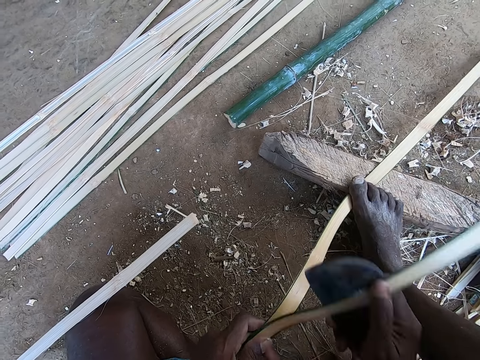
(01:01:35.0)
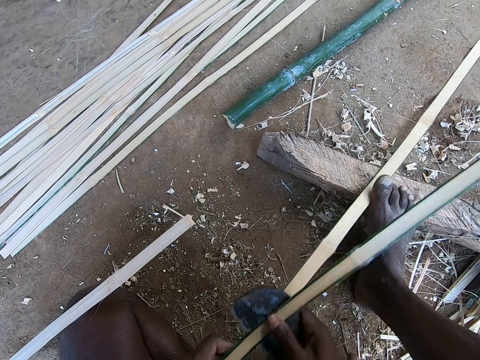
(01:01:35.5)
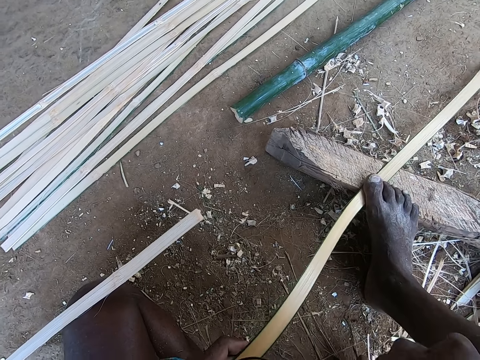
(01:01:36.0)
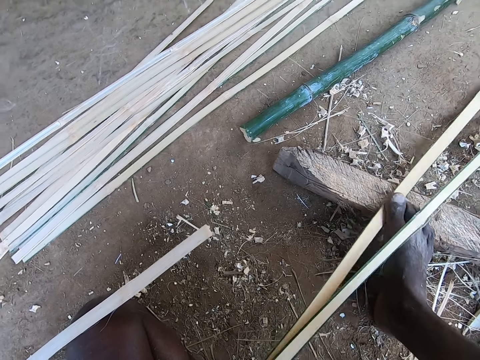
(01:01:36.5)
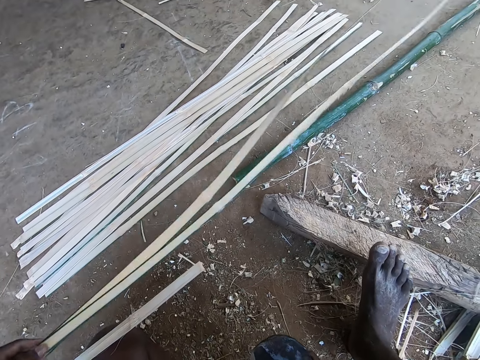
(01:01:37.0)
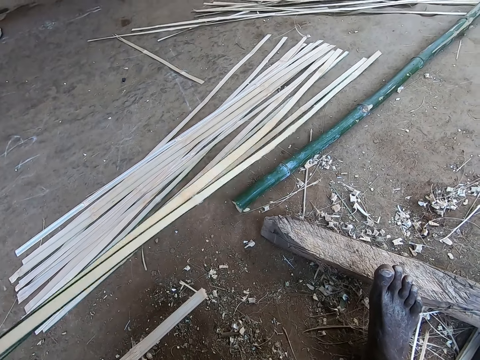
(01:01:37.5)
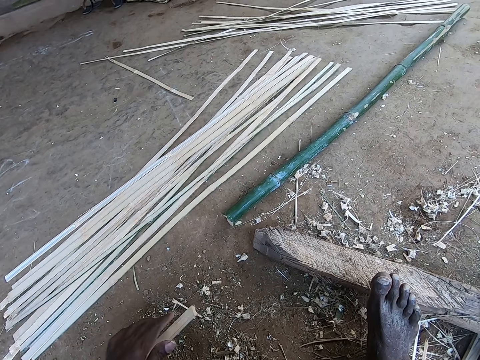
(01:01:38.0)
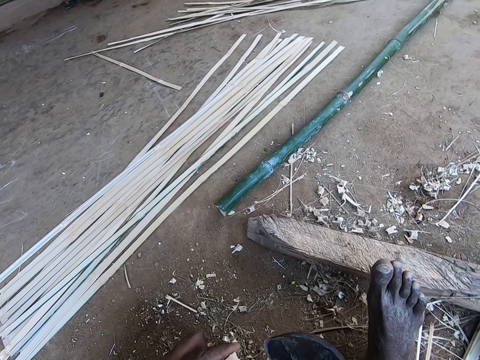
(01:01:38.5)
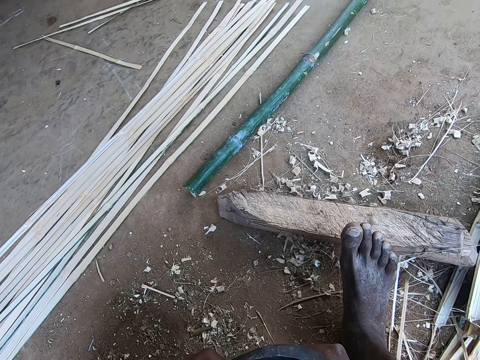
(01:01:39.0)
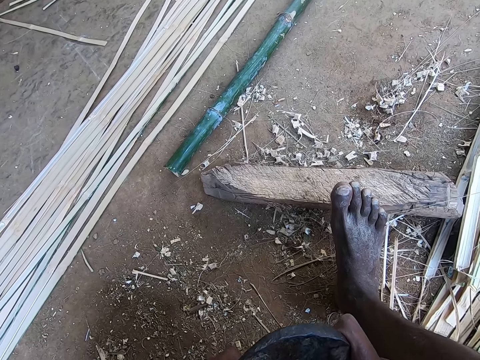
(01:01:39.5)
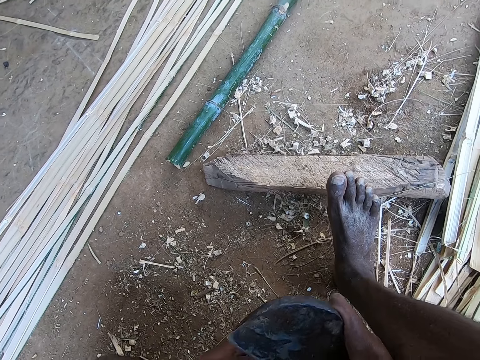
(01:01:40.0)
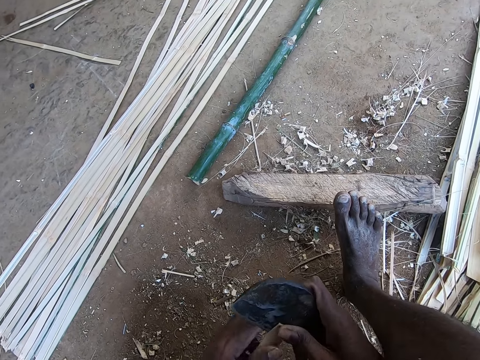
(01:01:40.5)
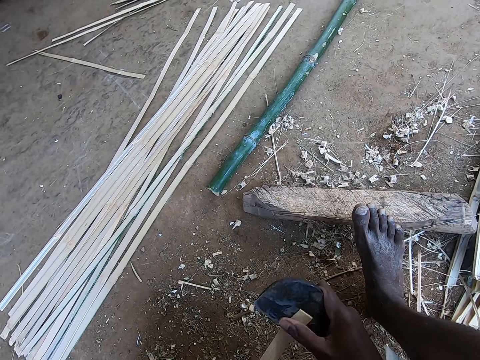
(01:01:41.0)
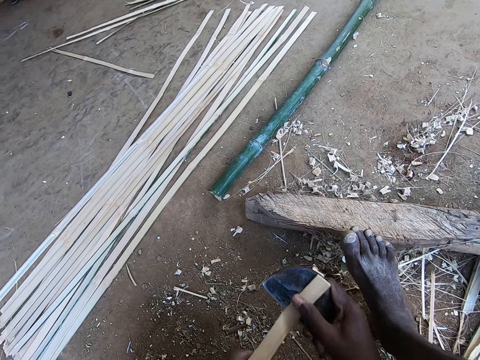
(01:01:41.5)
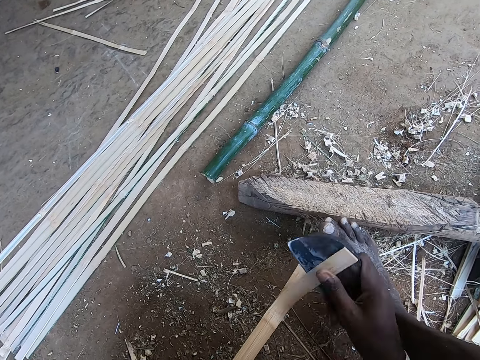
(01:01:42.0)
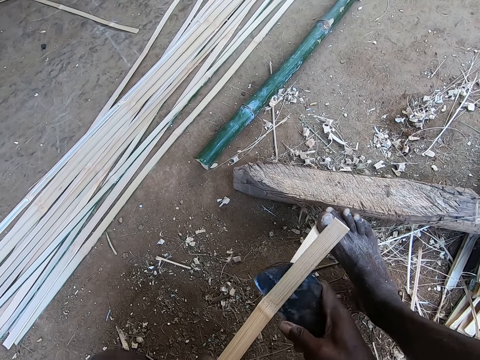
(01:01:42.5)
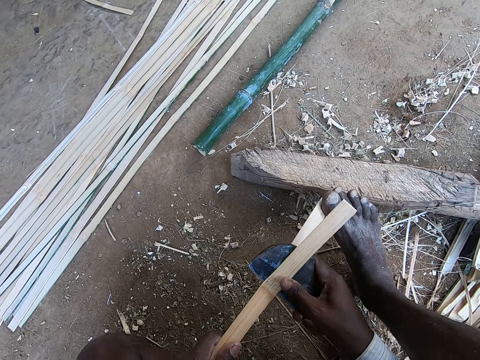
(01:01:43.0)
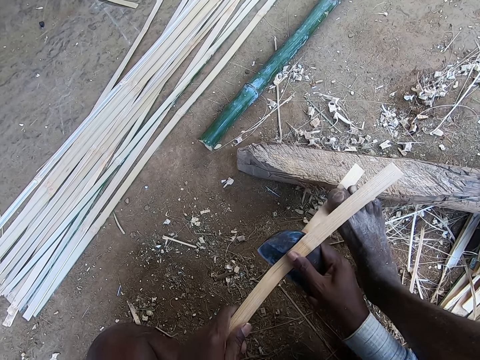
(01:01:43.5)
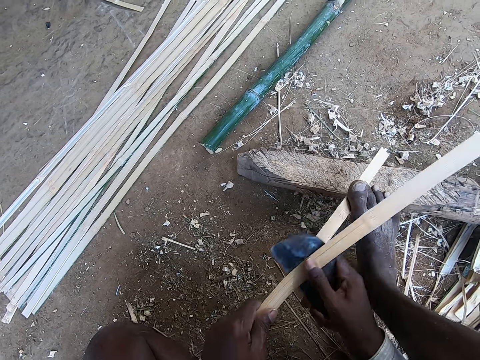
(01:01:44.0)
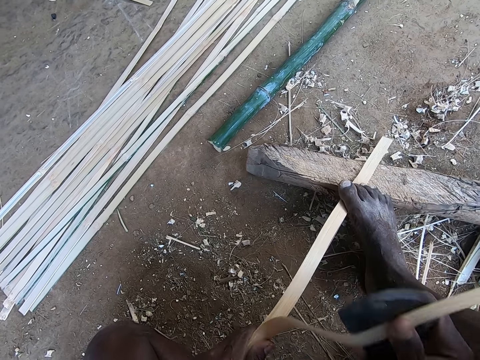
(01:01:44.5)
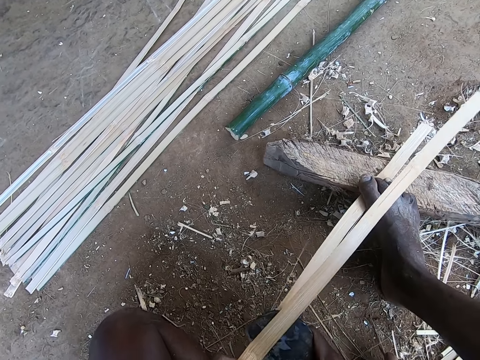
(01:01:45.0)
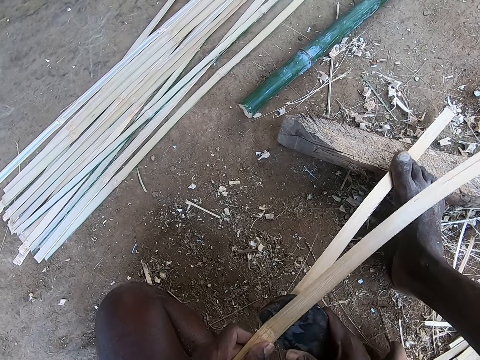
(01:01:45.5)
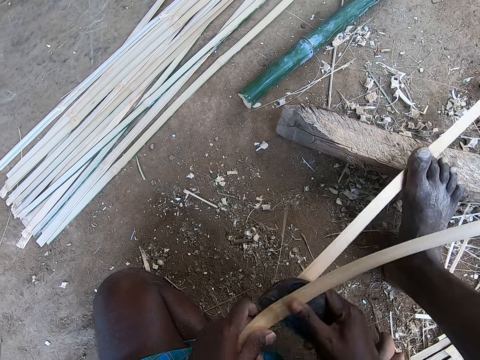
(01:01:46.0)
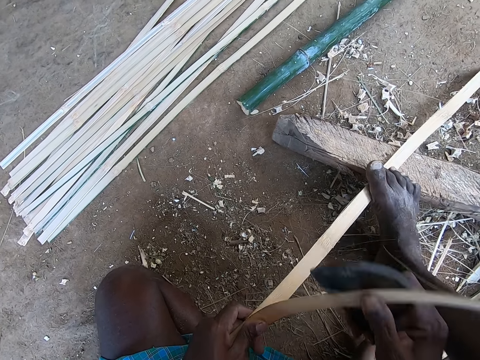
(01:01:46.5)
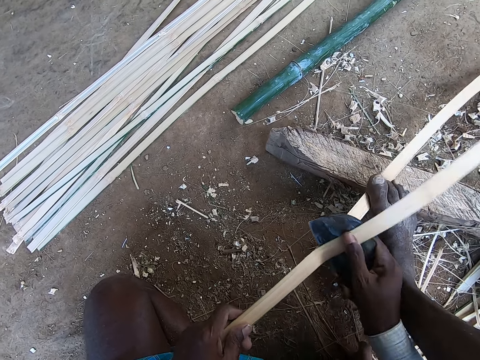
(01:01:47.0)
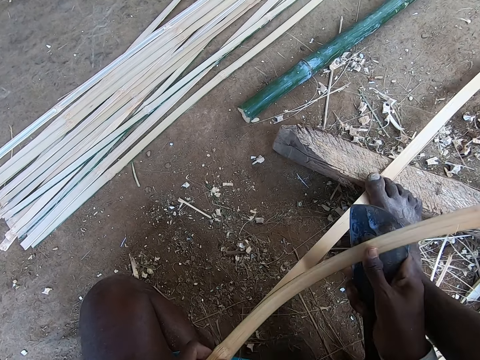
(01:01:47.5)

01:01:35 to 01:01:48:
The camera wearer drops the bamboo strip or stick on the ground with his left hand. He picks up the bamboo strip on the ground with his right hand. He cuts the bamboo stick. He peels the bamboo strip in his left hand with the cane knife in his right hand.

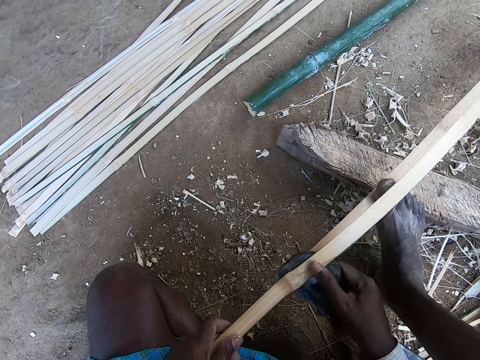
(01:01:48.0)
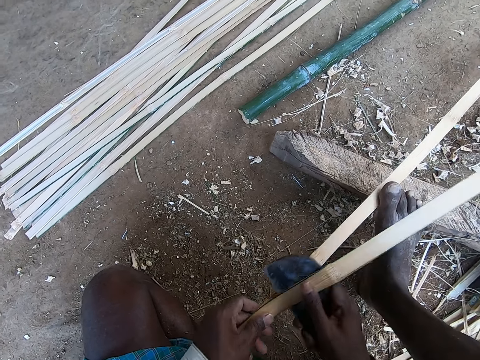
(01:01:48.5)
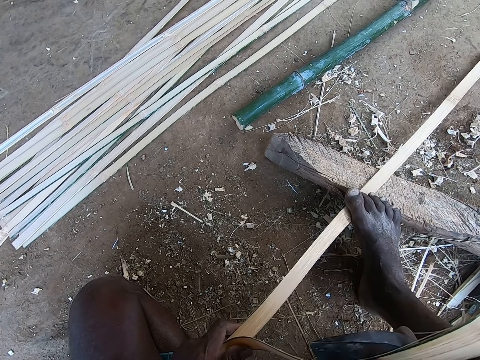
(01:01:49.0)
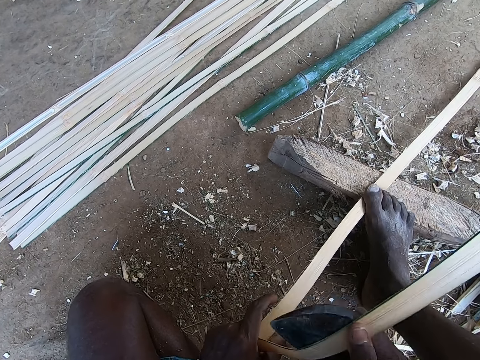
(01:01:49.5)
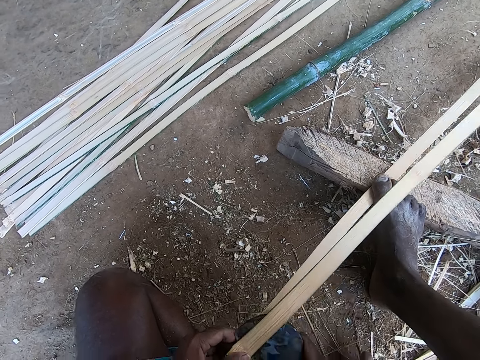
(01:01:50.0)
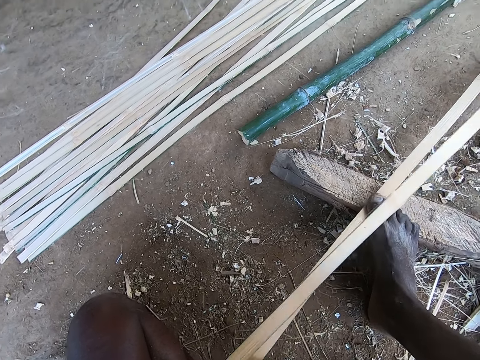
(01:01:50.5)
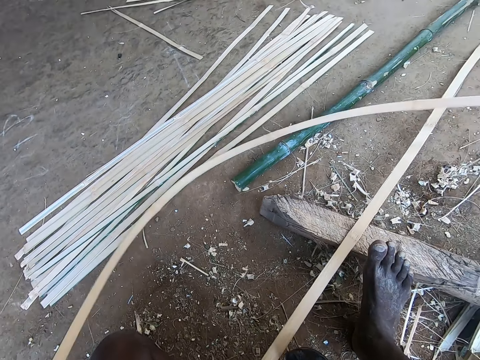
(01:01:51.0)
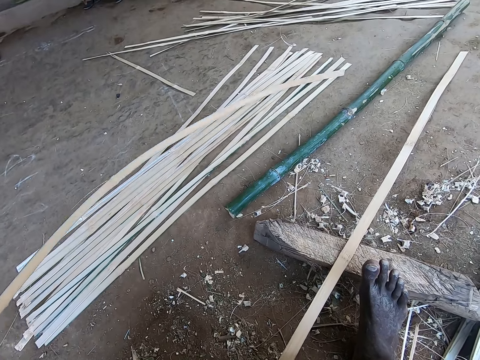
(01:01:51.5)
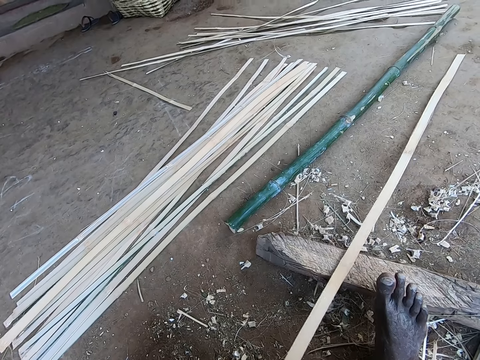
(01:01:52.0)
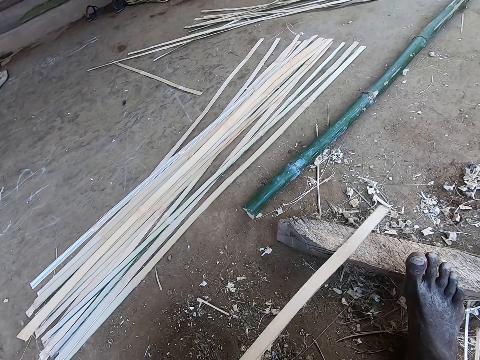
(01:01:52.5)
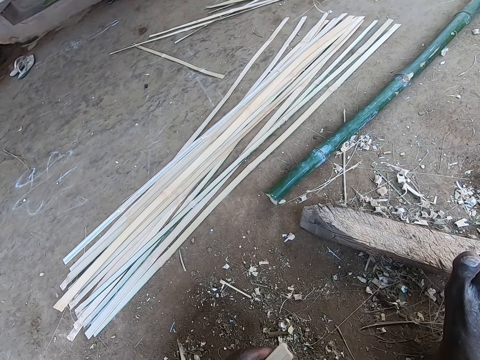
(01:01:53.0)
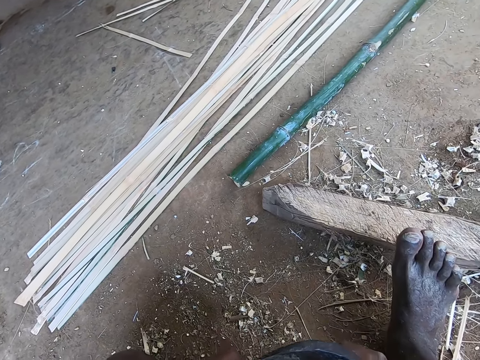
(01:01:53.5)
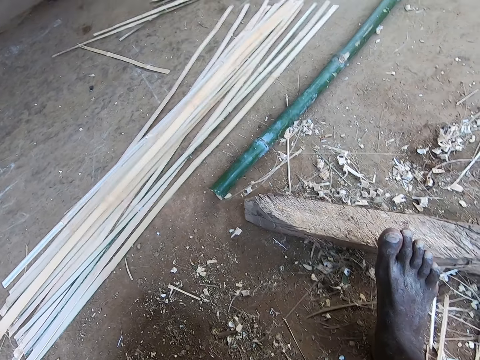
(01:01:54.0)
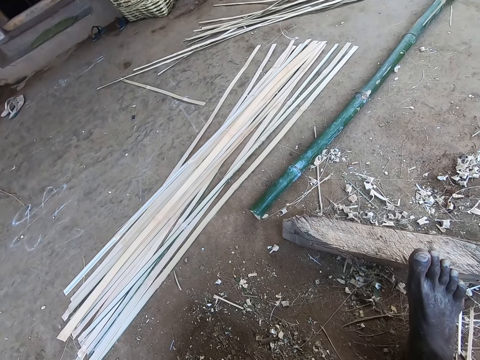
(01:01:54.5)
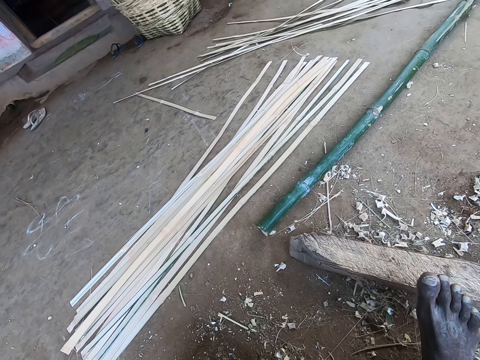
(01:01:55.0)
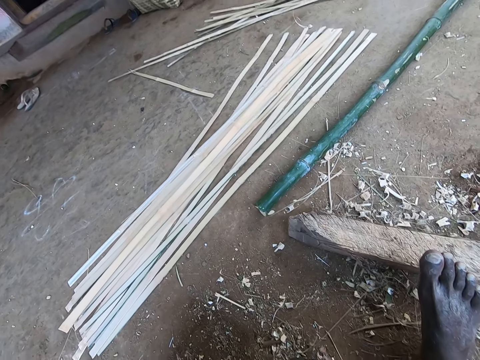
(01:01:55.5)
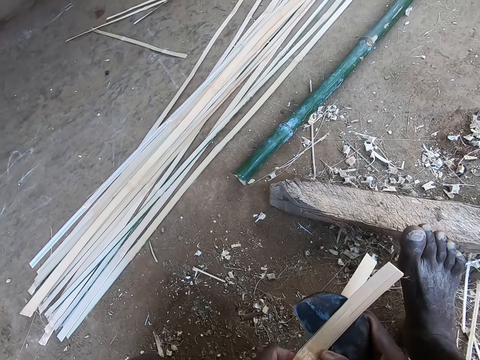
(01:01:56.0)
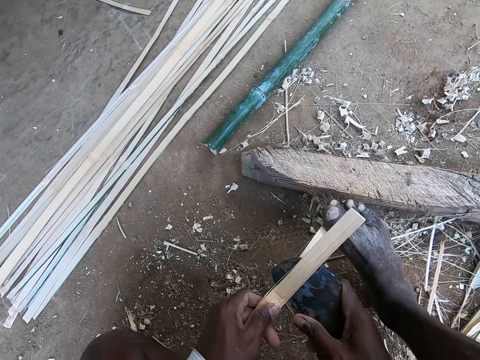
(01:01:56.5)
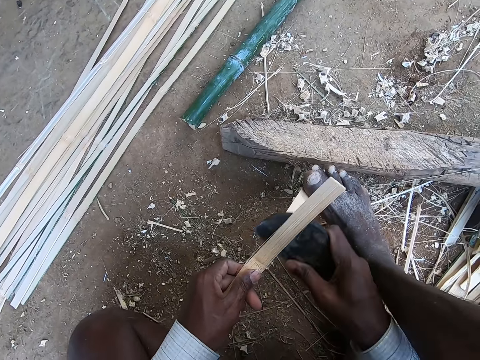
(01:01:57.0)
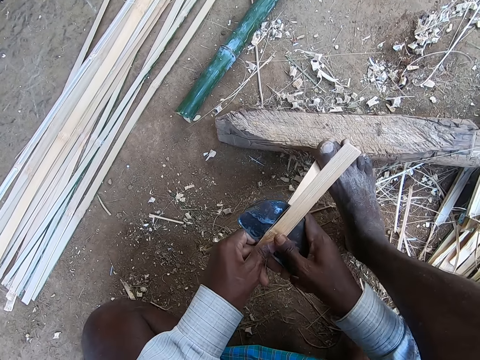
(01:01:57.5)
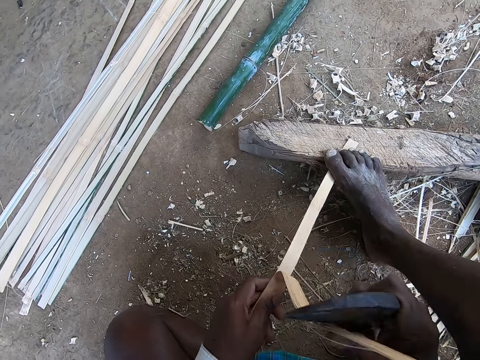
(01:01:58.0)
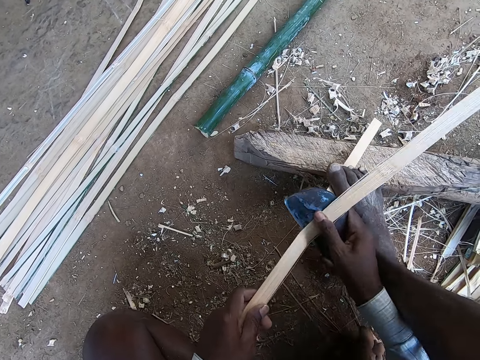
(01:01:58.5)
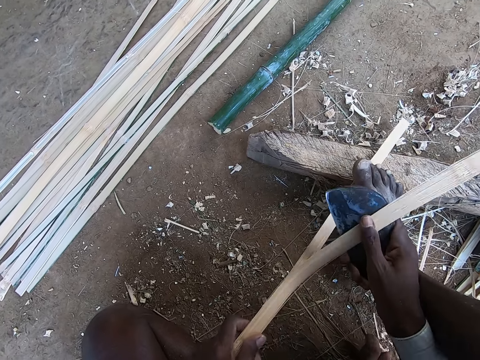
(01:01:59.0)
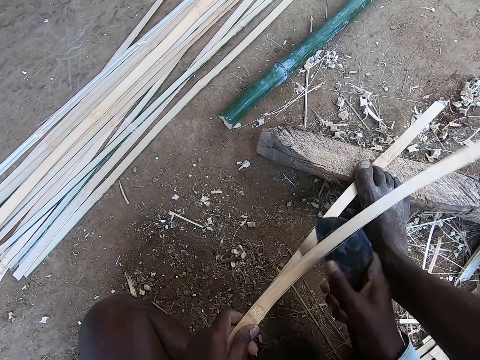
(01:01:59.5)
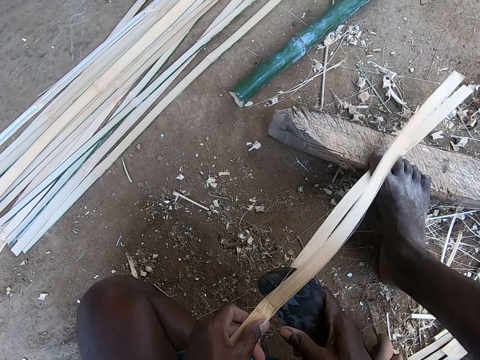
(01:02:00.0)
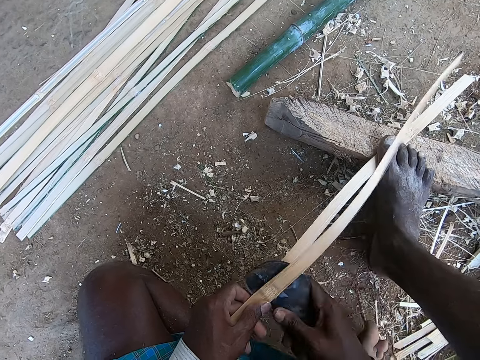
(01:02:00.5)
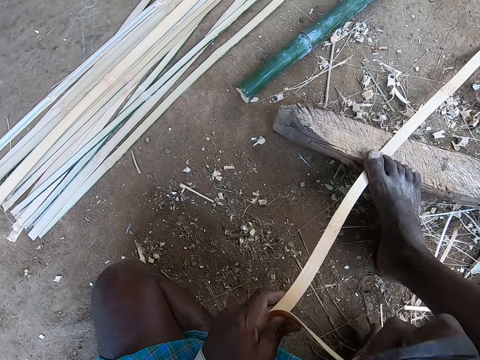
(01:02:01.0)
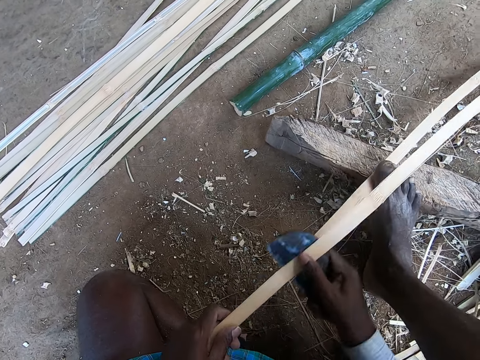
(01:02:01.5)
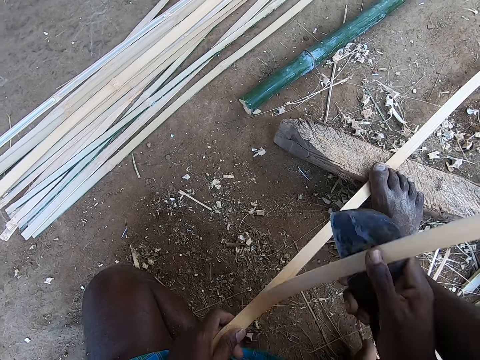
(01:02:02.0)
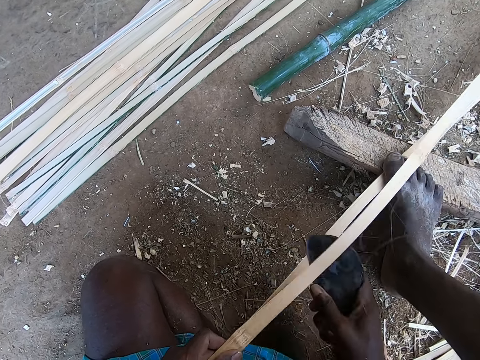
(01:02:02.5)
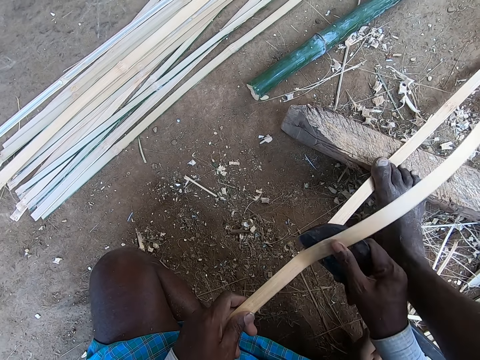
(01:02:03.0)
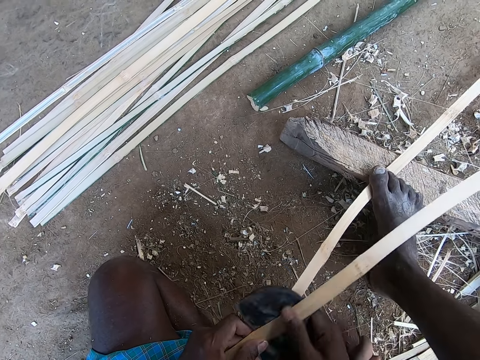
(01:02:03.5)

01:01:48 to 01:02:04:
The camera wearer drops the bamboo strip or stick on the ground with his left hand. He picks up the bamboo strip on the ground with his right hand. He peels the bamboo strip in his left hand with the cane knife in his right hand. He cuts the bamboo stick. He steps on the bamboo stick. He cuts the bamboo stick.
